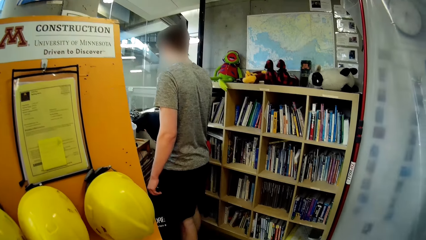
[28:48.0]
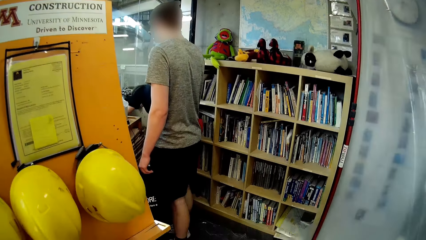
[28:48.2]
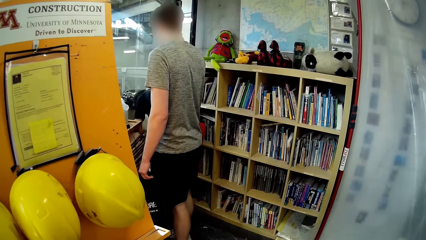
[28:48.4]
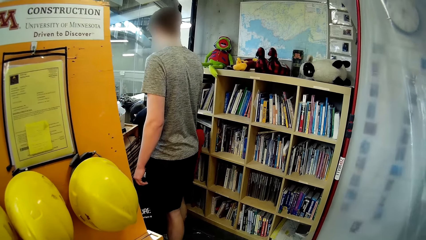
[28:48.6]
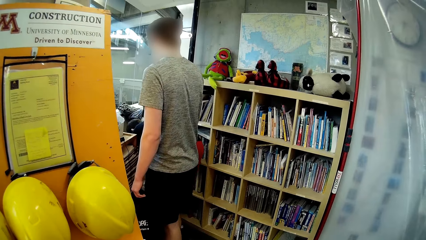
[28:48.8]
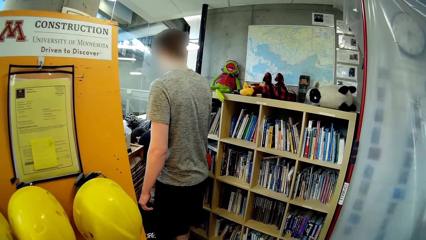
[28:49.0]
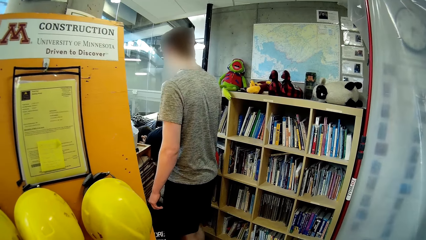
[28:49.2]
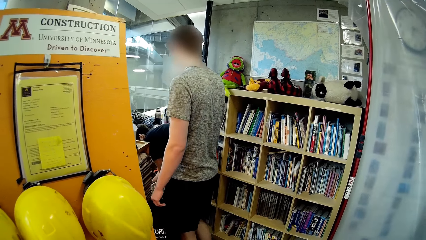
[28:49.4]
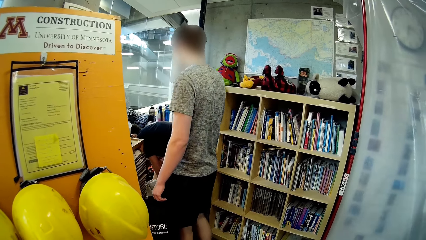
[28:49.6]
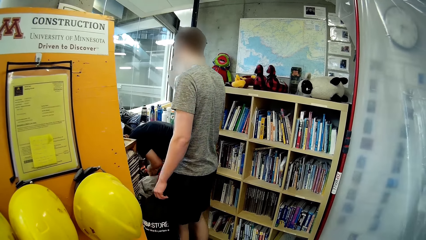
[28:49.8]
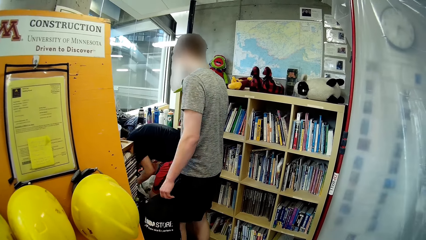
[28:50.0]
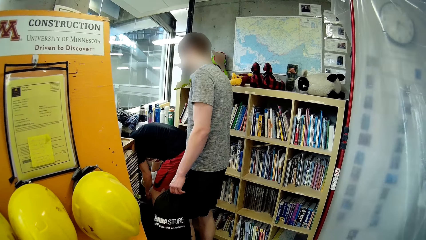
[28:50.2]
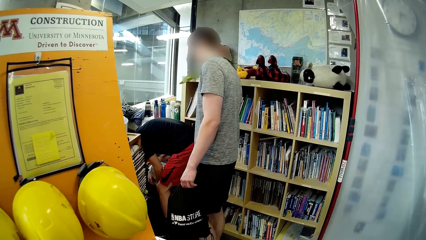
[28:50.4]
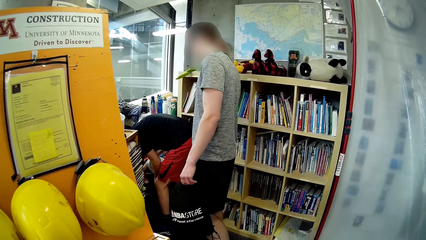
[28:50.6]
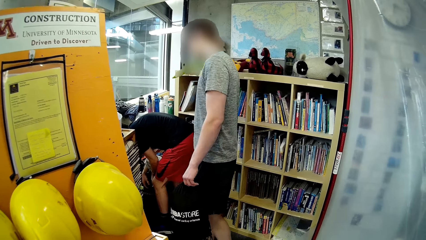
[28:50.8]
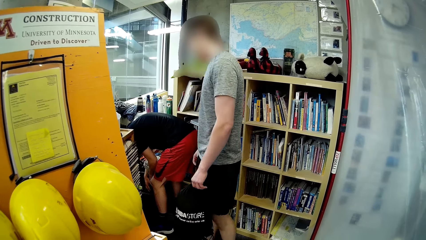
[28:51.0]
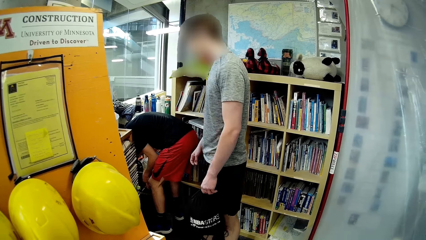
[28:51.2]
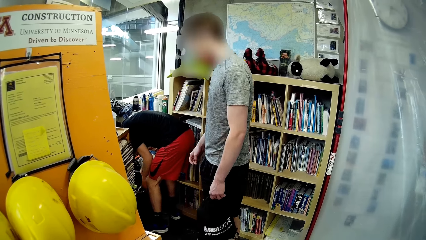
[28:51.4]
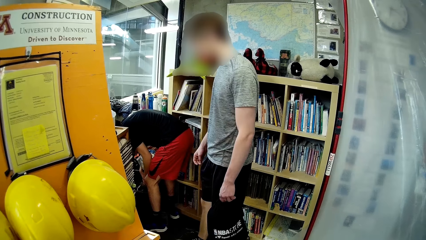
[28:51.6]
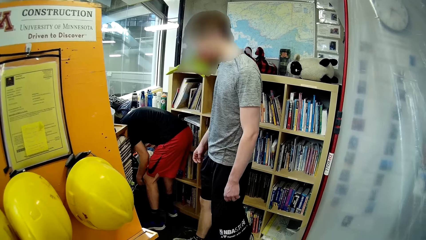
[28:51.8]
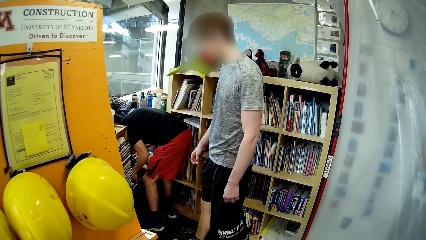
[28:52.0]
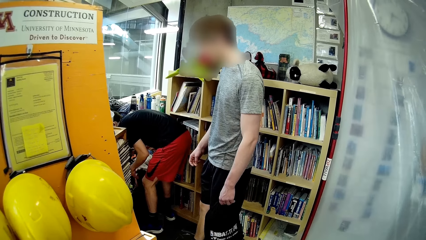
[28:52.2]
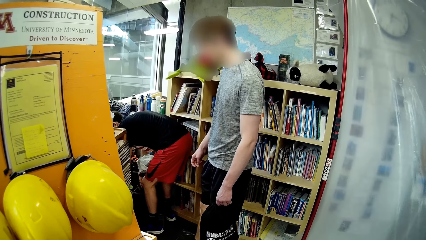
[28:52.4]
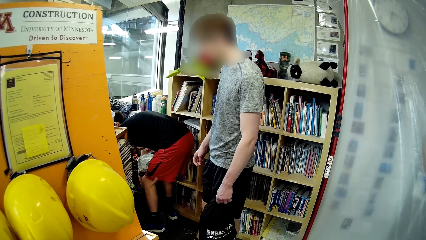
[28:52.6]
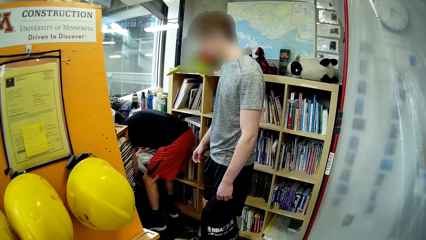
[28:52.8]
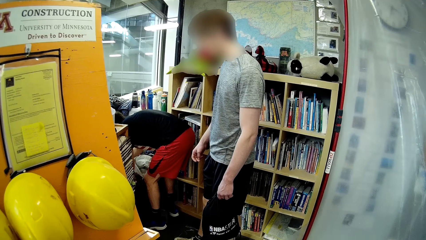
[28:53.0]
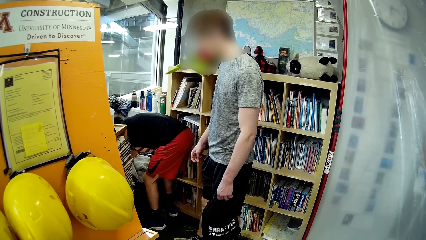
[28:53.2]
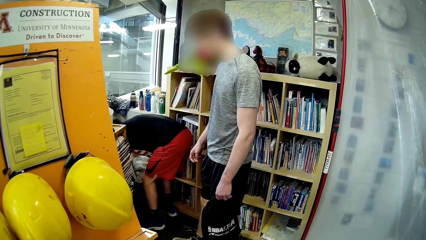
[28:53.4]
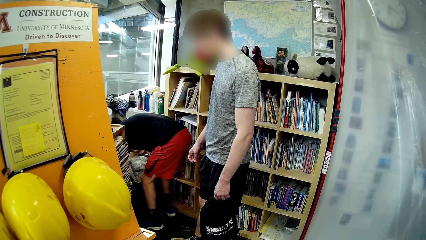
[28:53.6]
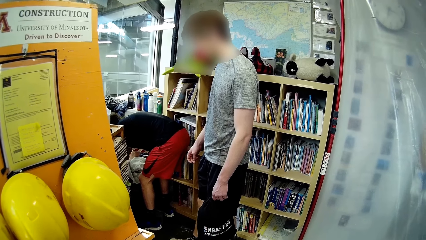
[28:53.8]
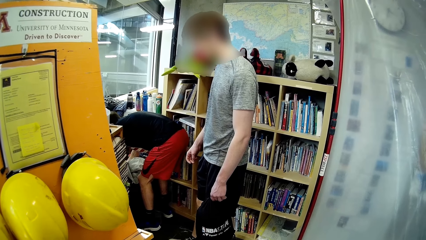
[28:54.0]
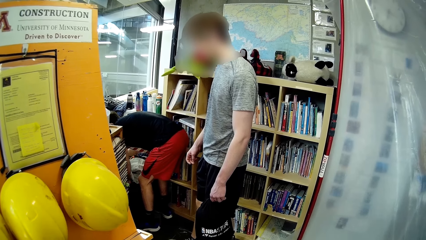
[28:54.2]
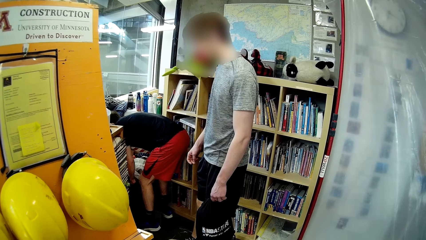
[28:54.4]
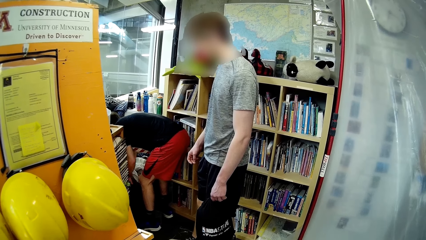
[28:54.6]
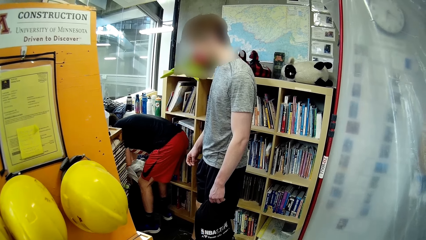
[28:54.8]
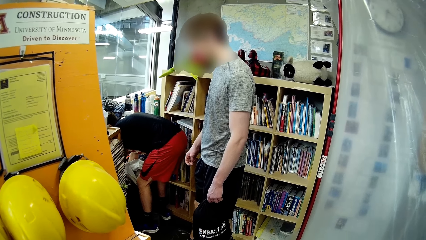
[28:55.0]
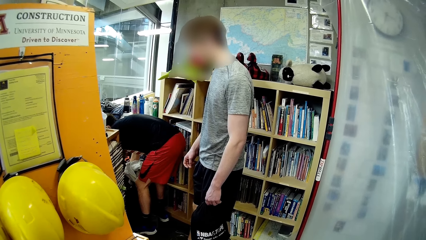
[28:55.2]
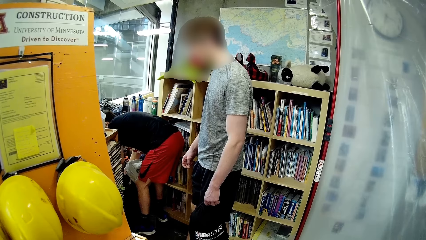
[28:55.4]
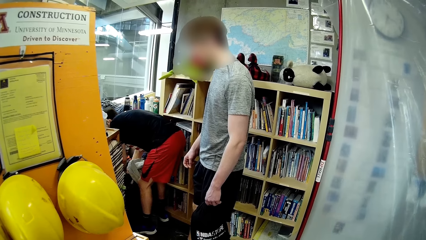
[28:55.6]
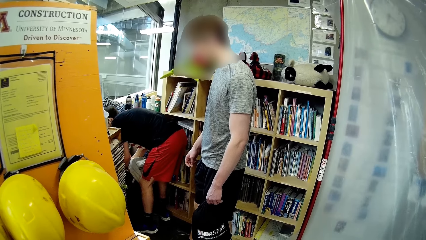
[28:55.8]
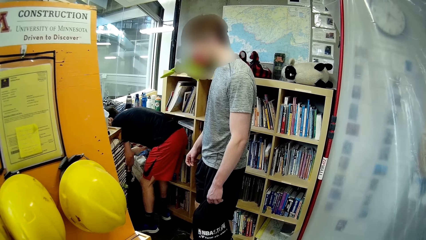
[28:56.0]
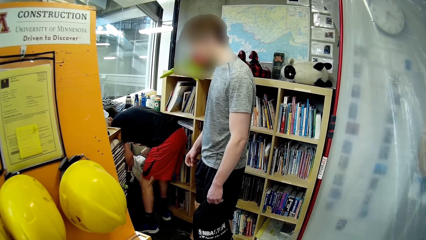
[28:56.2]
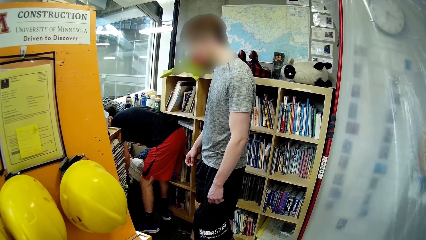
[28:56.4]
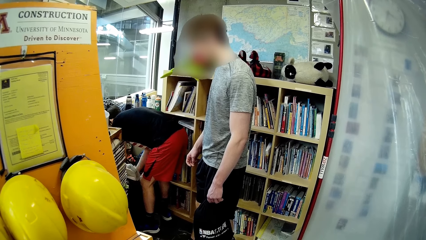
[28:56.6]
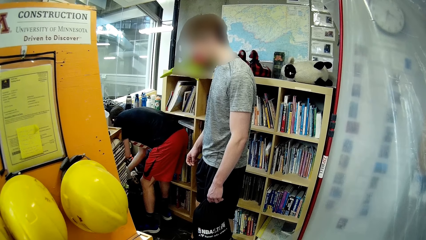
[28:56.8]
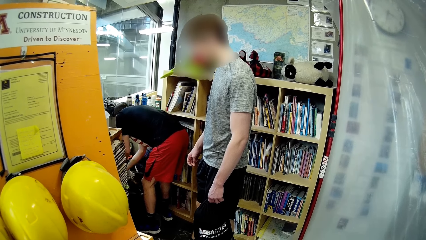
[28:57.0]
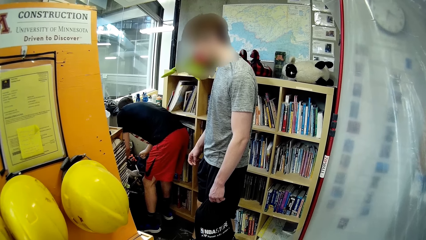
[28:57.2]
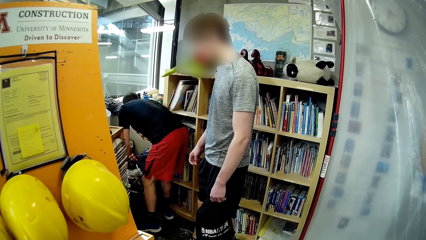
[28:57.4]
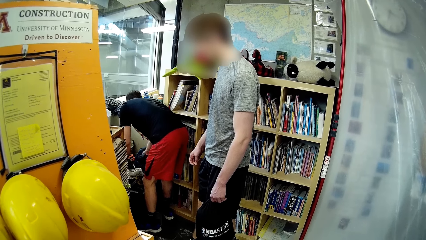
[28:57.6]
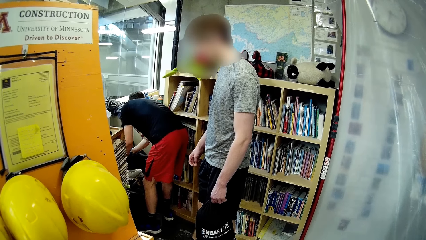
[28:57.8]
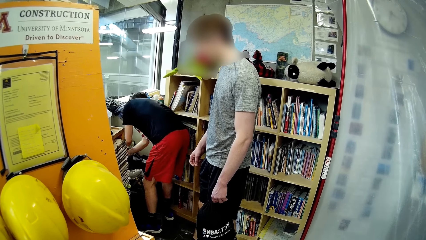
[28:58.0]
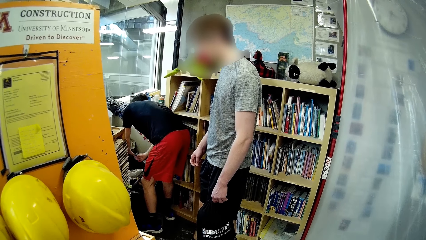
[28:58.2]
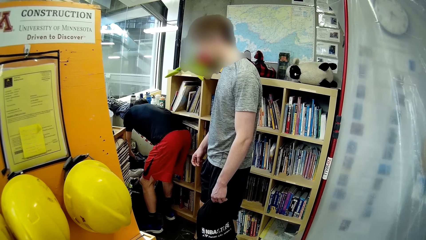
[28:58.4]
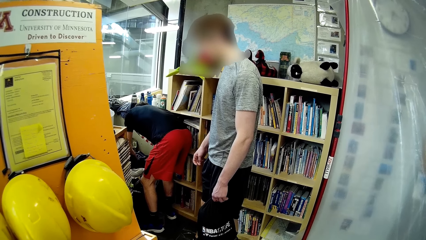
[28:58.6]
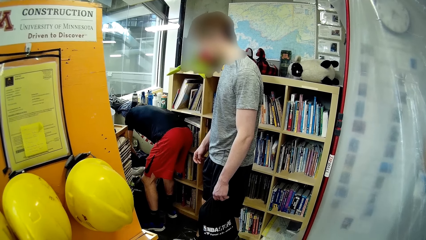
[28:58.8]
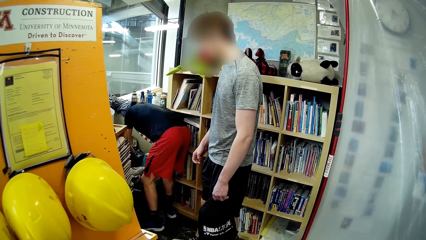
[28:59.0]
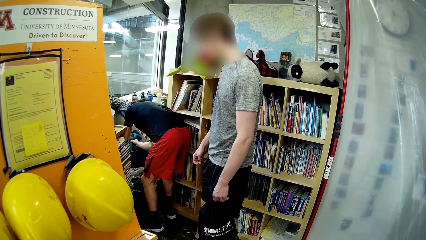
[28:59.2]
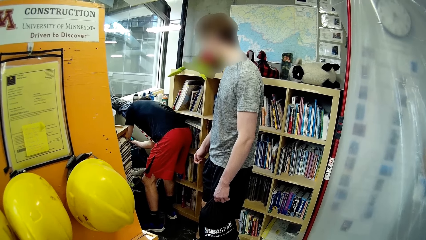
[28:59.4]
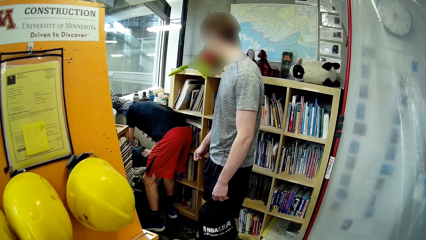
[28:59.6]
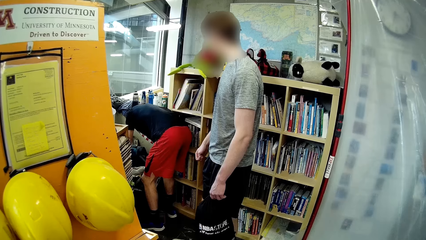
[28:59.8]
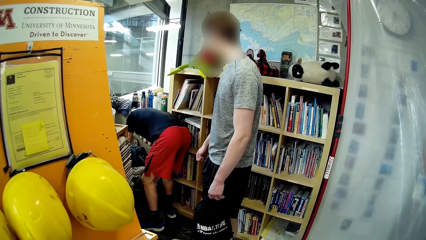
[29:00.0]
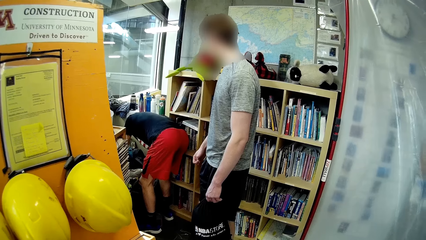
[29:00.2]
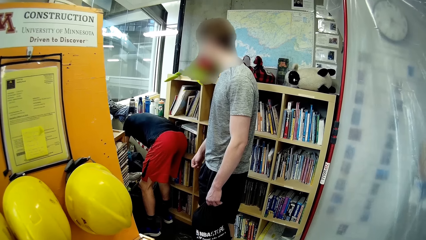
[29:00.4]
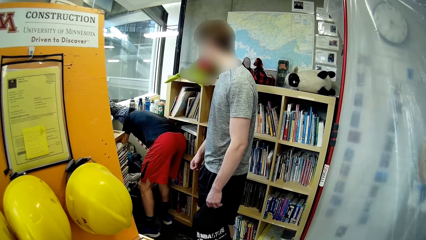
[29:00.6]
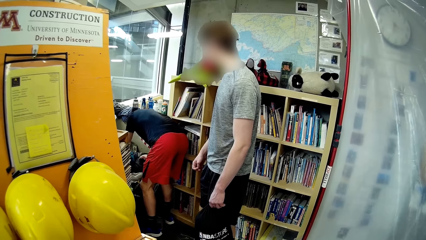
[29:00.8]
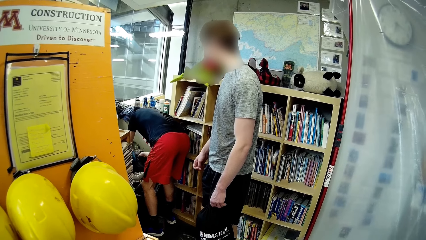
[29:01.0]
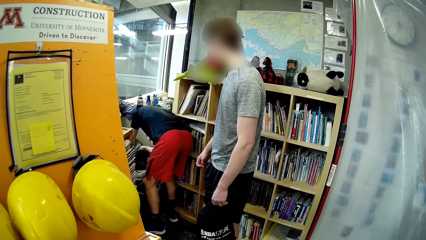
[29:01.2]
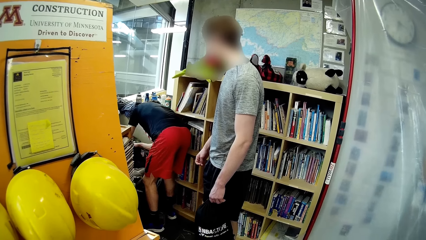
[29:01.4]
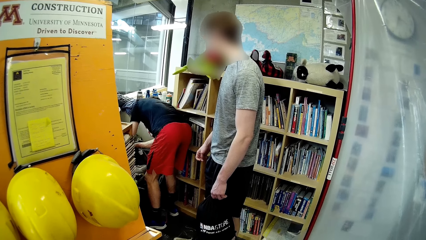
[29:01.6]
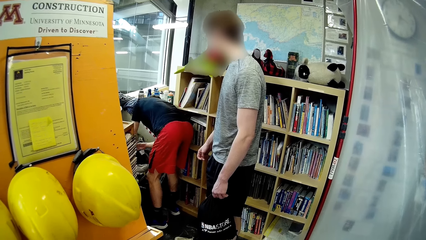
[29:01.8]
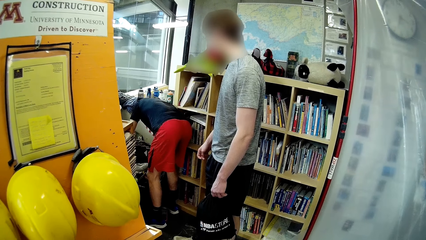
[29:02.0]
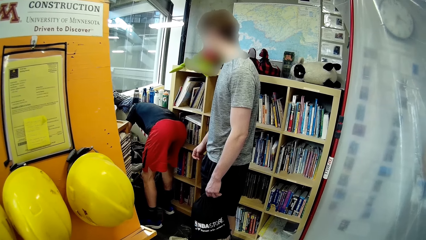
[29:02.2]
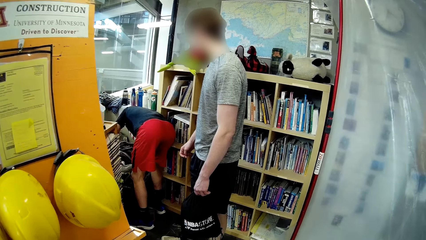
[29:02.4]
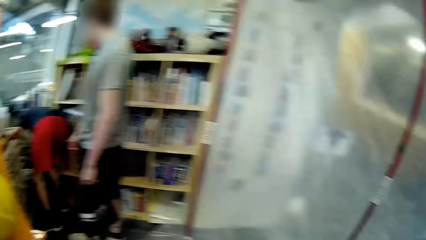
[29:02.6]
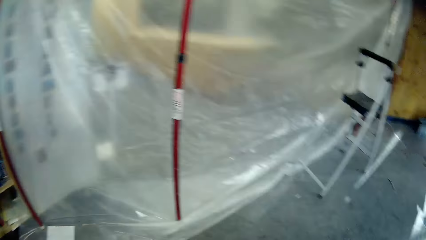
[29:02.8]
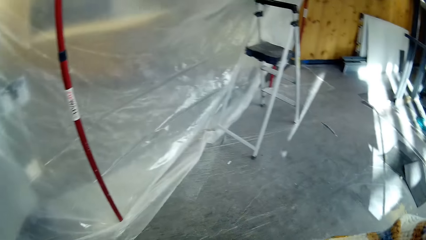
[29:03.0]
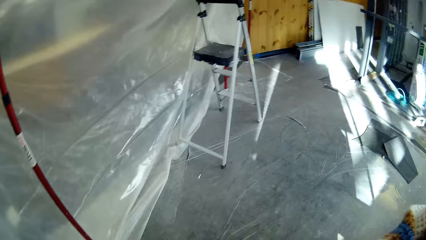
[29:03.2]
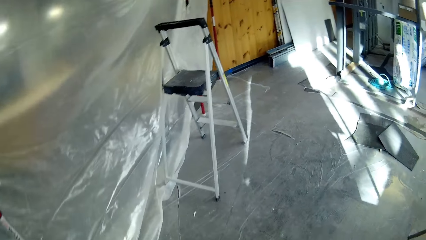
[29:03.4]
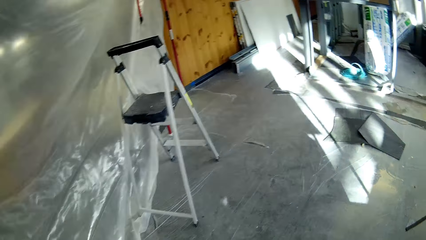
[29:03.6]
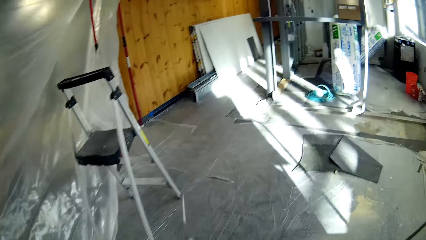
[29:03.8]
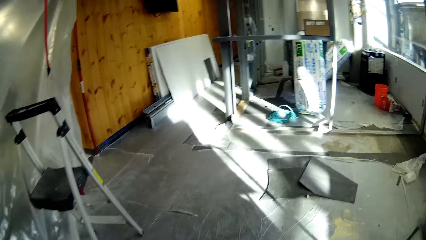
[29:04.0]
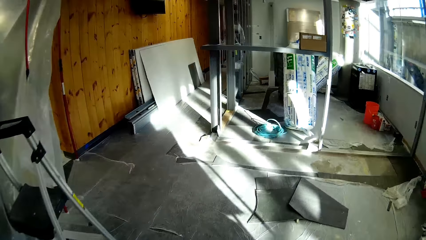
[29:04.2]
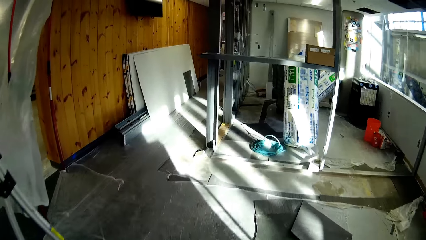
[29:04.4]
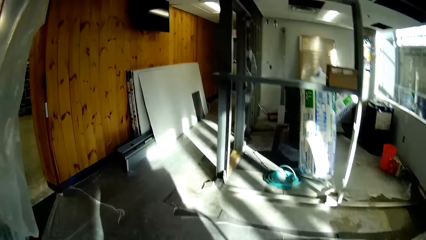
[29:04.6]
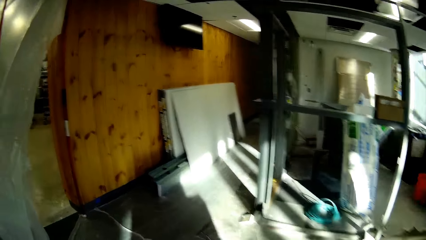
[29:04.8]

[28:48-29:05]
A man shuffles through the crate with both hands. He collects the bags.
